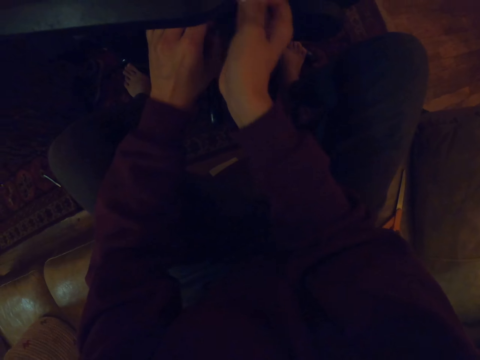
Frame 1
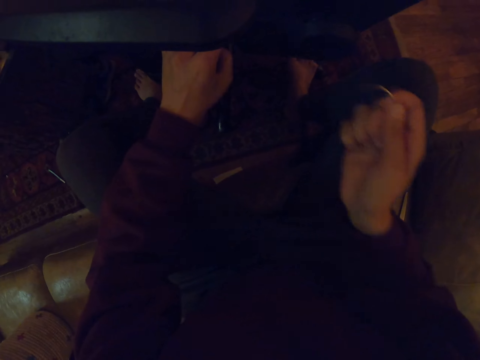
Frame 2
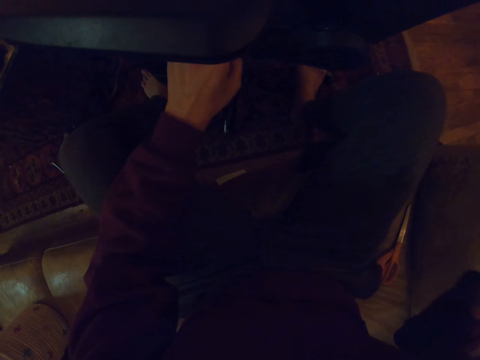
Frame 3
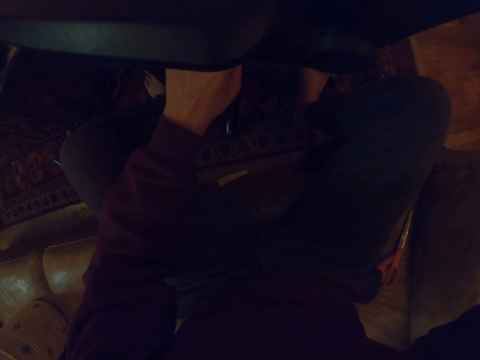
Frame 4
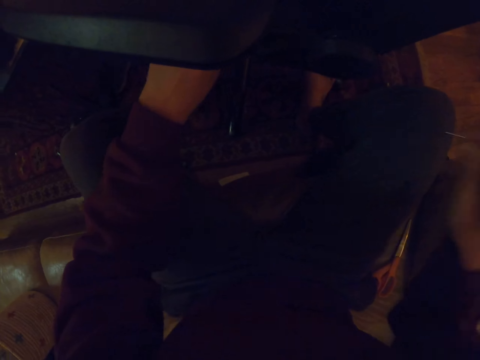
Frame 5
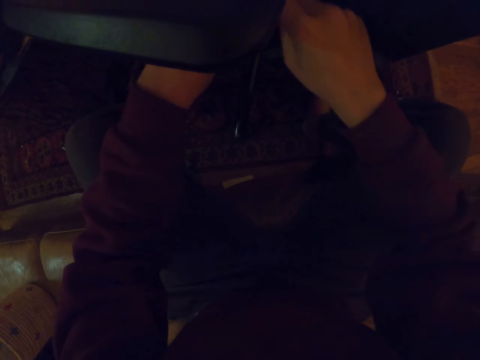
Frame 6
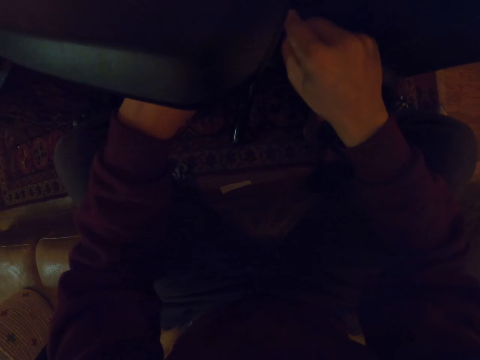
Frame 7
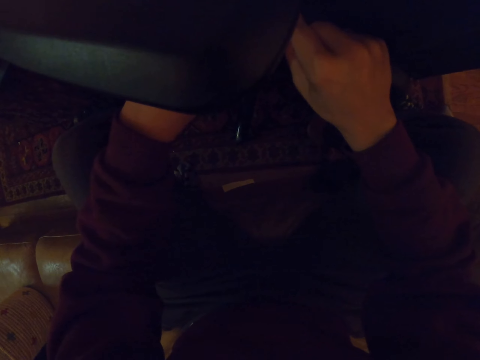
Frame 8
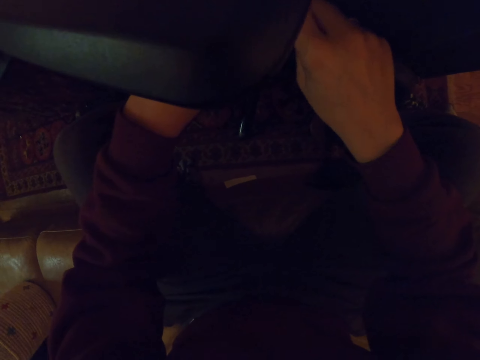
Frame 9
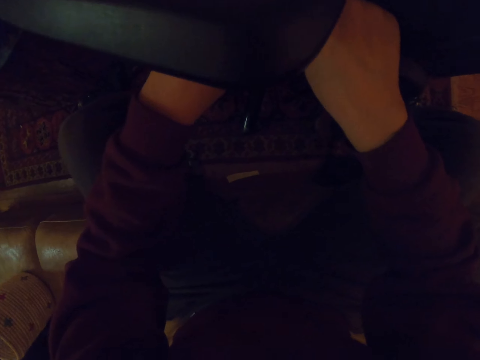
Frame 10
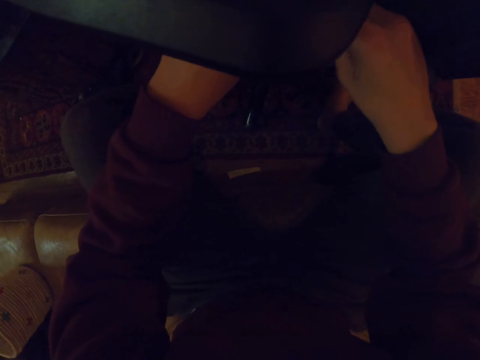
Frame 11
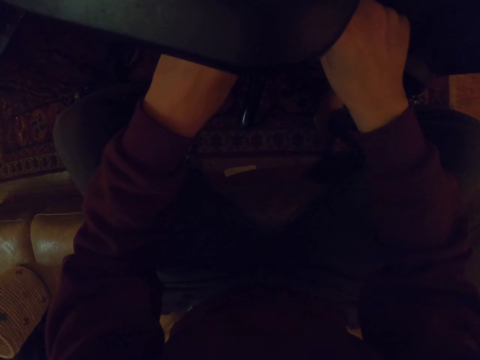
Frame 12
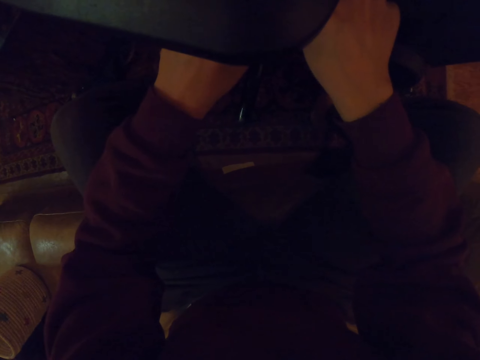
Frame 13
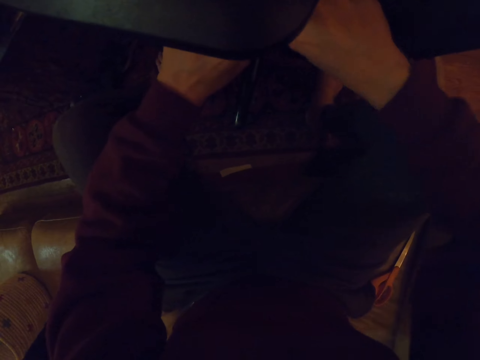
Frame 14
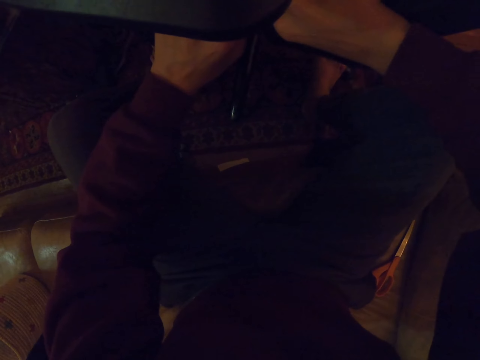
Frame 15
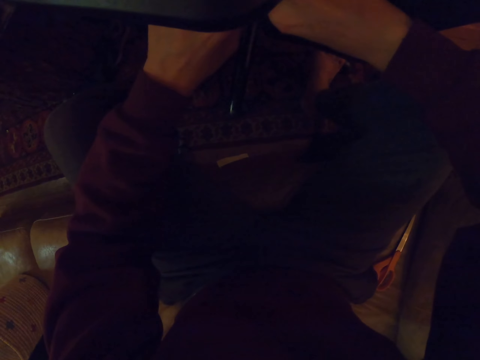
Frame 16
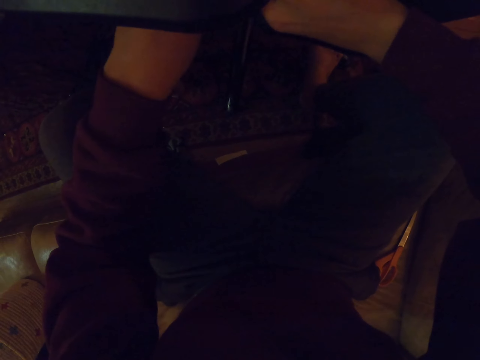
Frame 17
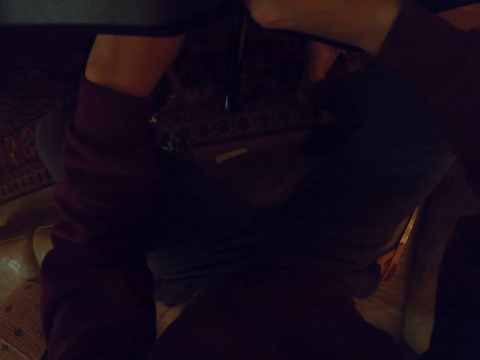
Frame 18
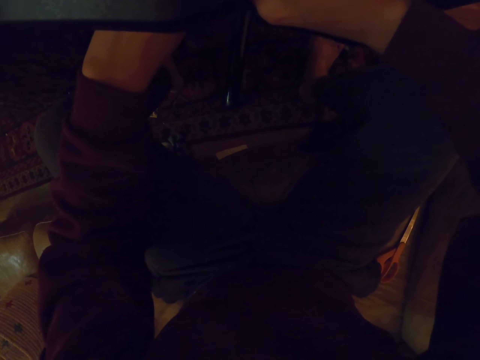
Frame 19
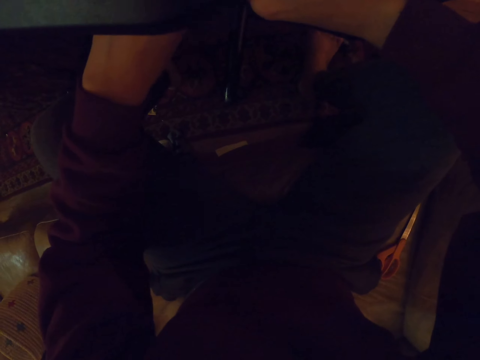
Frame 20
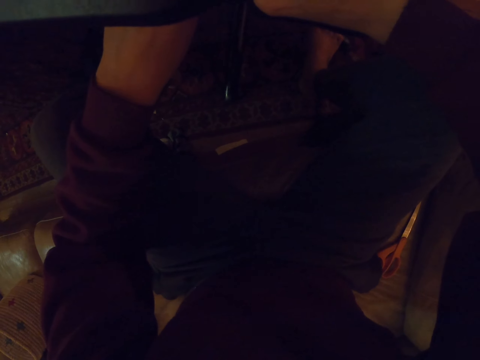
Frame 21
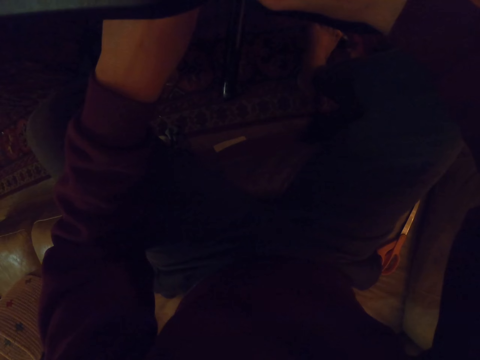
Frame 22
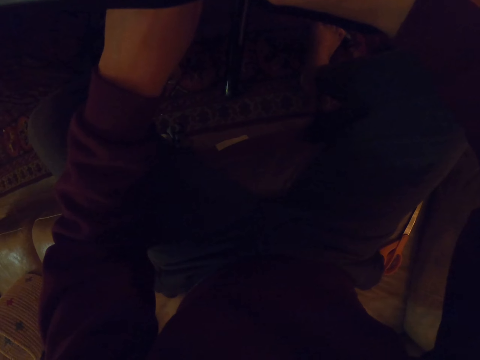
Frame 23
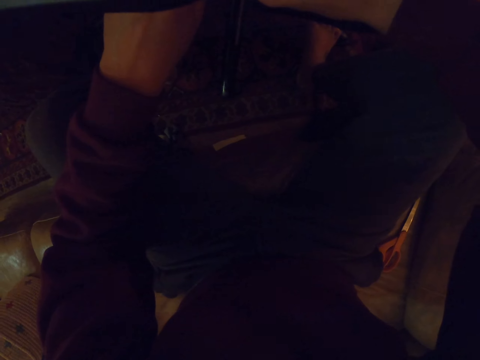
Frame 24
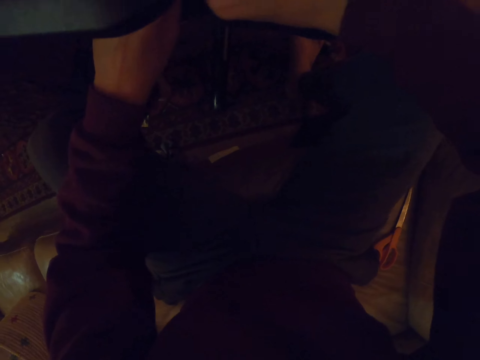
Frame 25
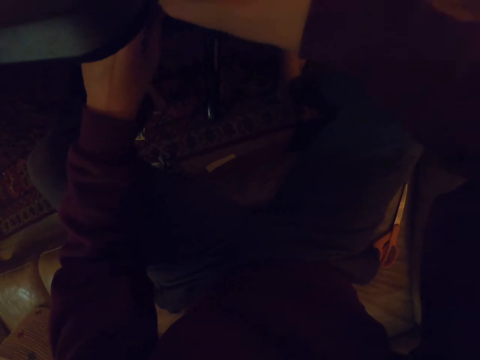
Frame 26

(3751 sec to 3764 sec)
The camera wearer sews the chair with a hook. They pull a thread with the hook. They sew the chair with the hook. They sew the chair with the hook again.

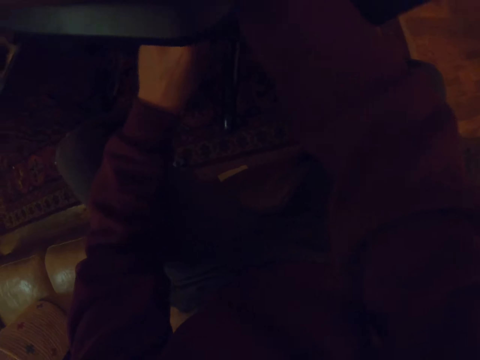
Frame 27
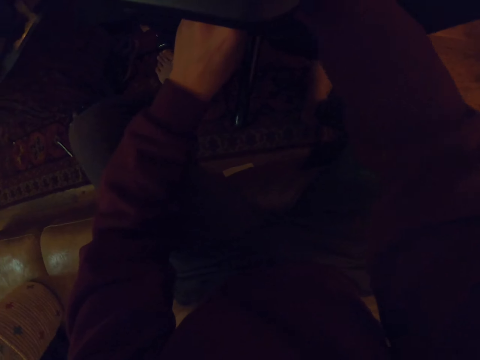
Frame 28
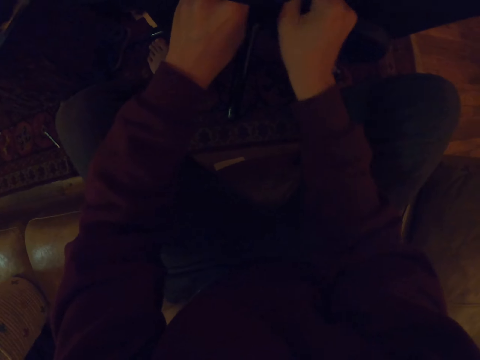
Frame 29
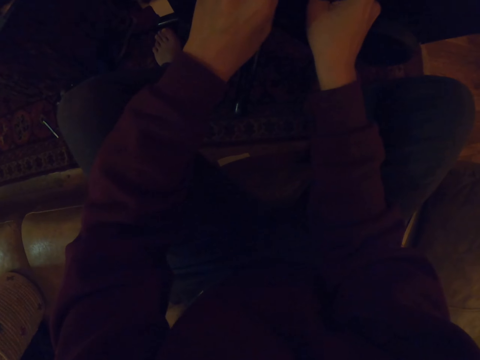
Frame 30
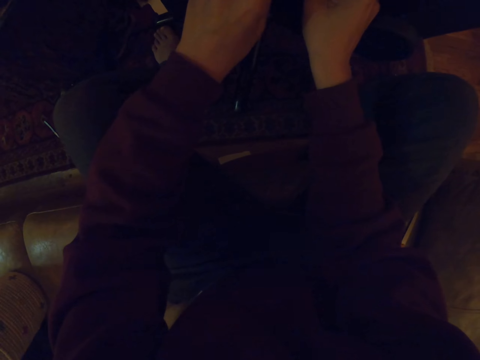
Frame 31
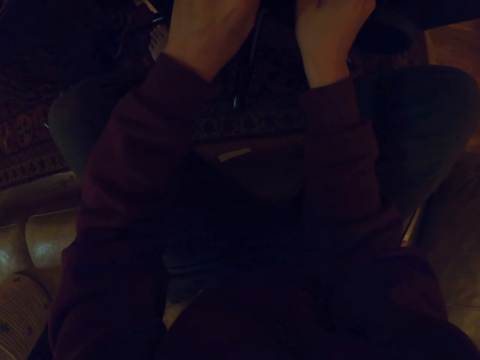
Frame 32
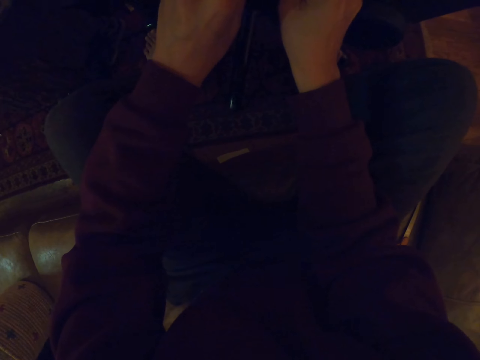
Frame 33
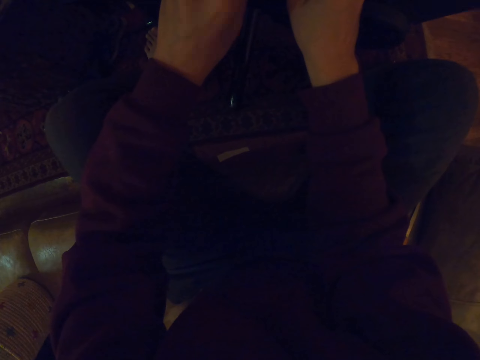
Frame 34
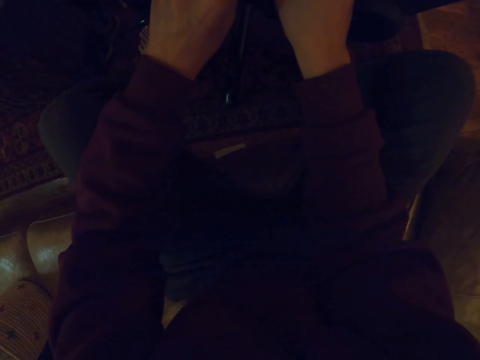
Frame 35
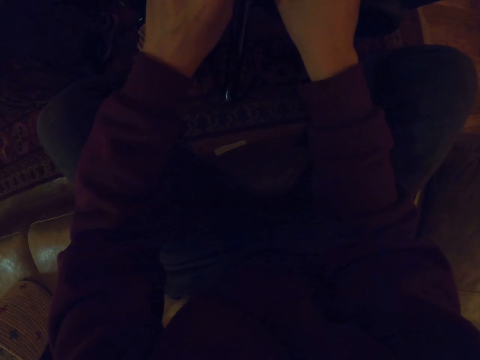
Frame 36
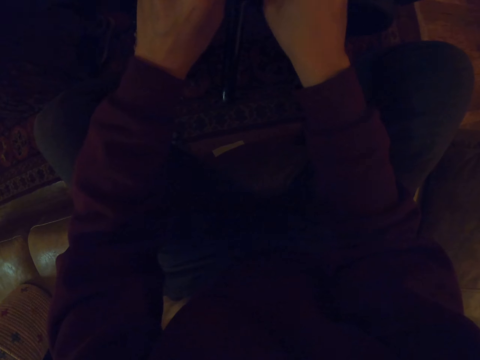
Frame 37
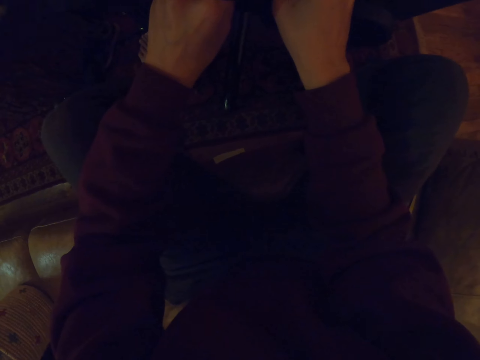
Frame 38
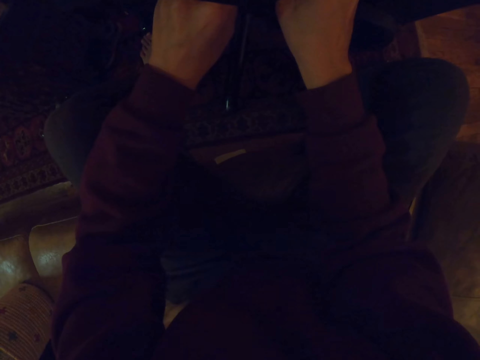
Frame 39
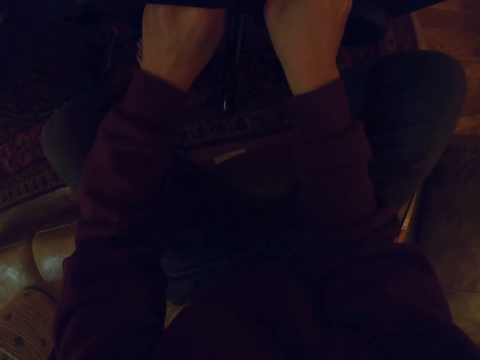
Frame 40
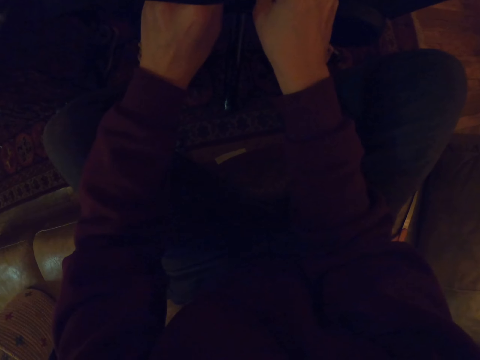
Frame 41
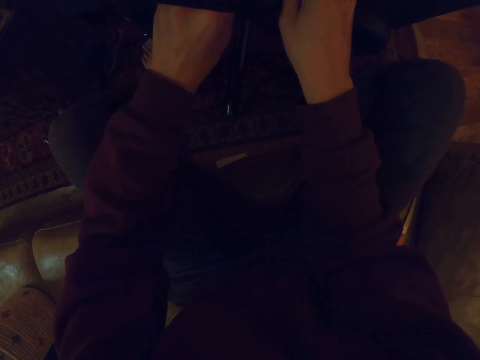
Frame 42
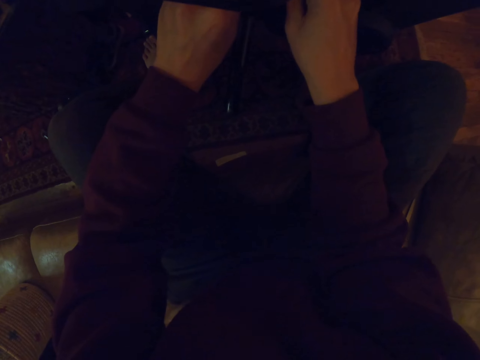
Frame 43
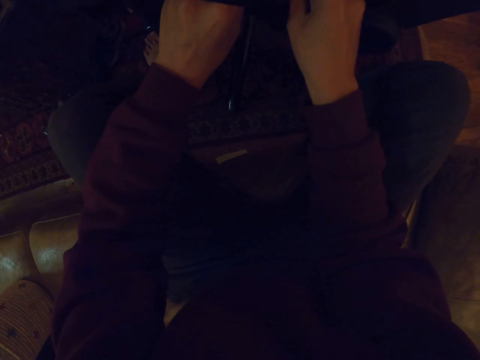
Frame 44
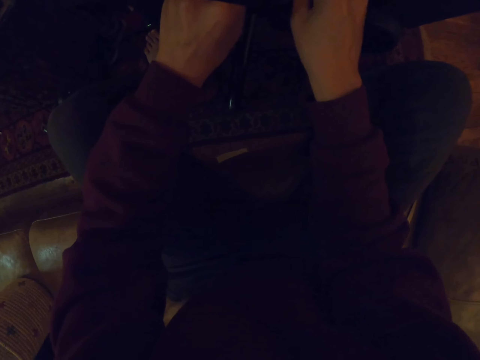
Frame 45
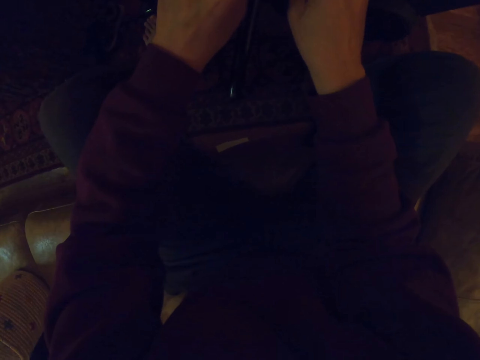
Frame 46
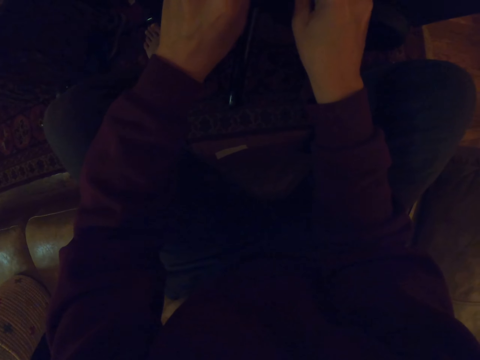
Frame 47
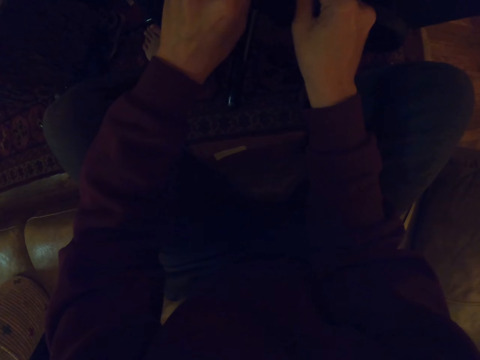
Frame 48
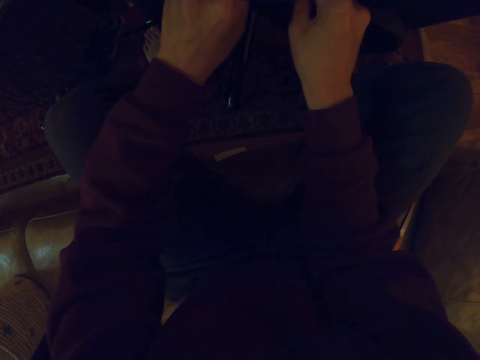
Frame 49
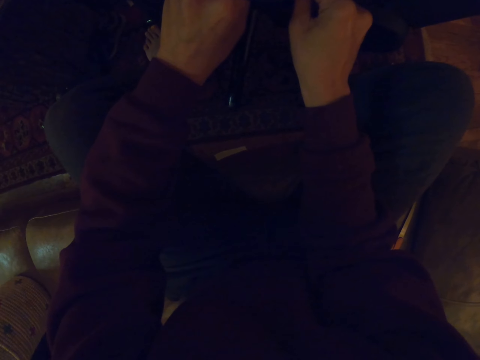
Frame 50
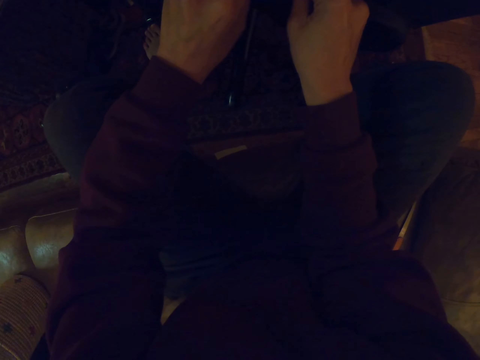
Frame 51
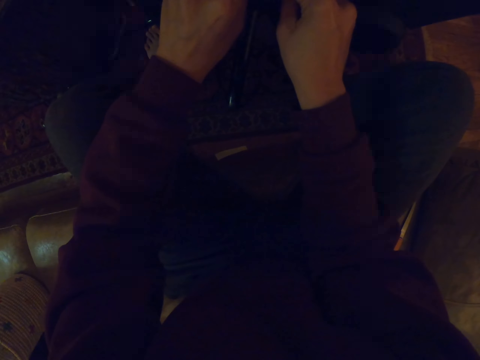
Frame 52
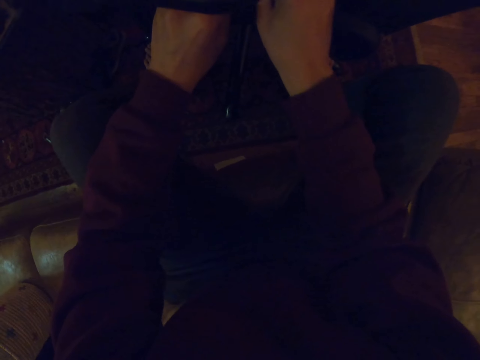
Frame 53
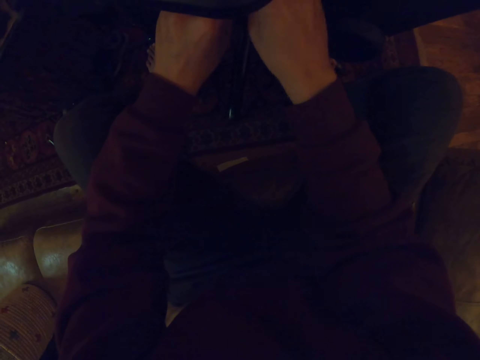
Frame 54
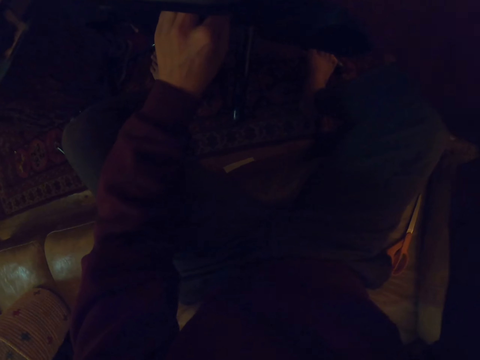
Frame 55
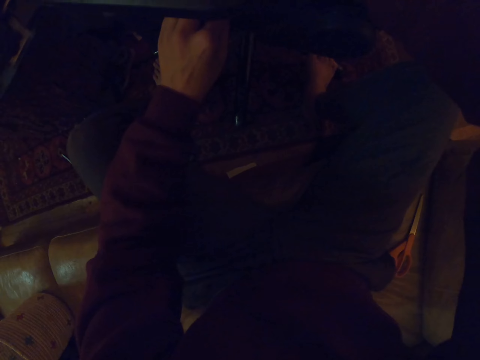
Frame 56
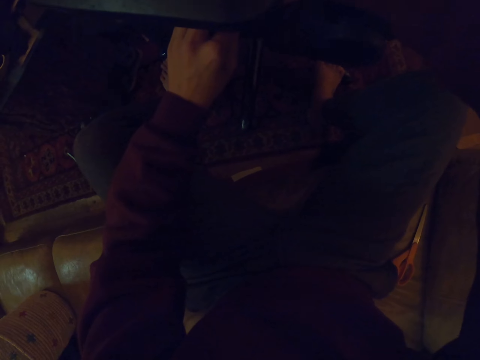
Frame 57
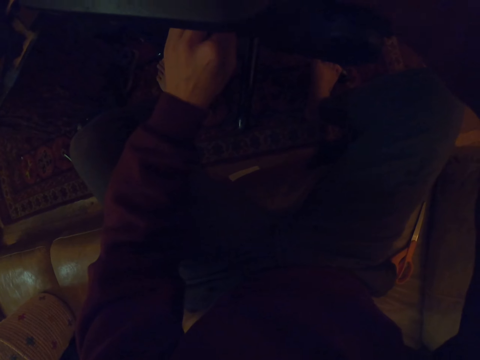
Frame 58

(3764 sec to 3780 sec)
The camera wearer sews the chair with a hook. They sew the chair with the hook repeatedly.
